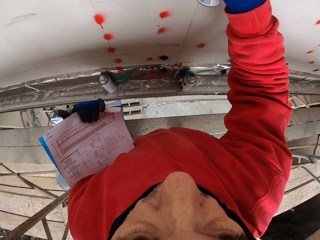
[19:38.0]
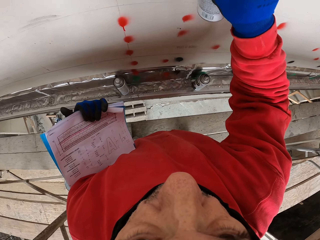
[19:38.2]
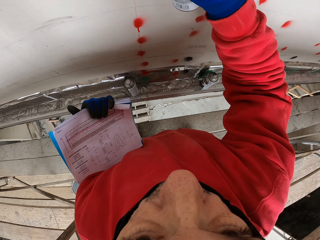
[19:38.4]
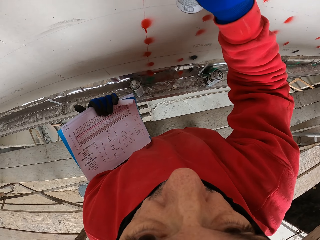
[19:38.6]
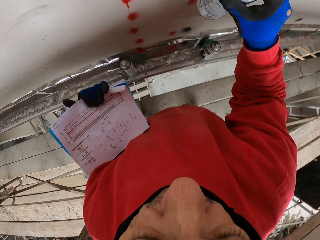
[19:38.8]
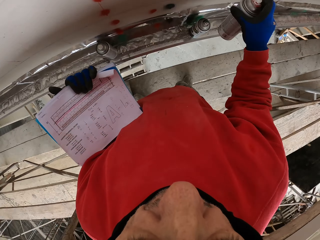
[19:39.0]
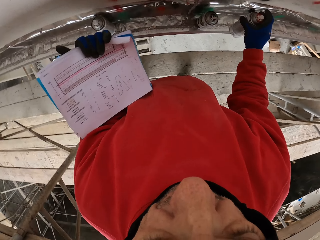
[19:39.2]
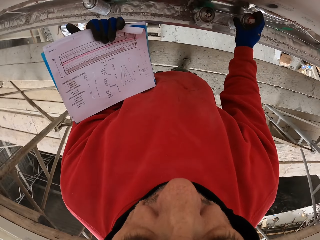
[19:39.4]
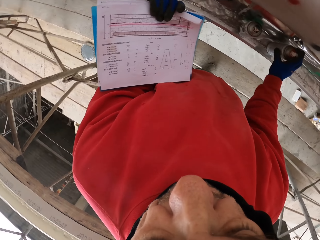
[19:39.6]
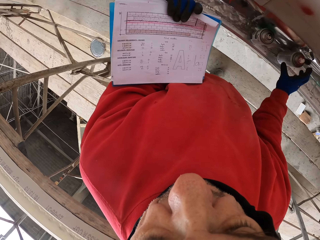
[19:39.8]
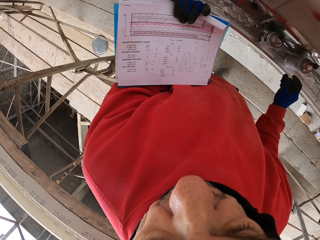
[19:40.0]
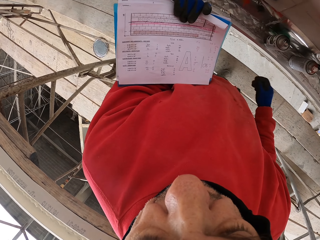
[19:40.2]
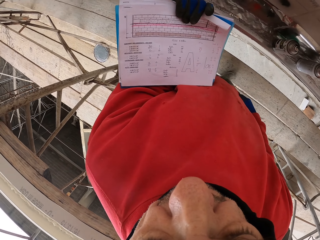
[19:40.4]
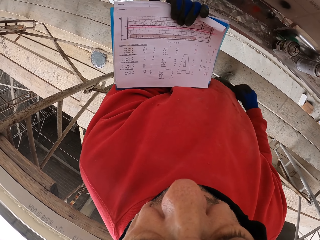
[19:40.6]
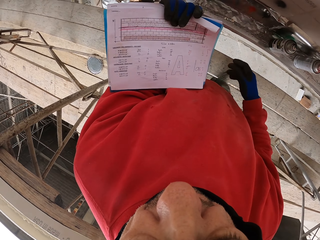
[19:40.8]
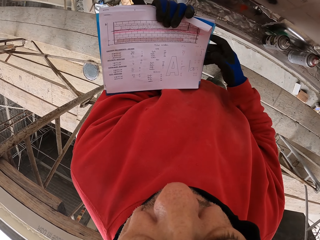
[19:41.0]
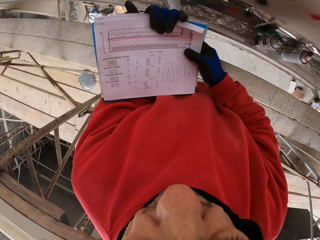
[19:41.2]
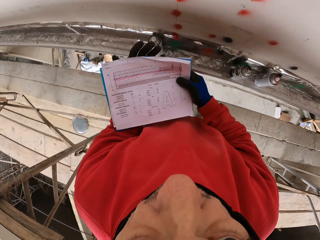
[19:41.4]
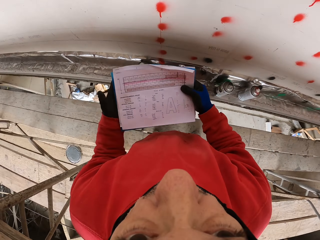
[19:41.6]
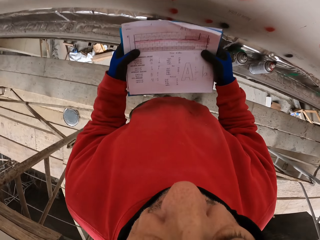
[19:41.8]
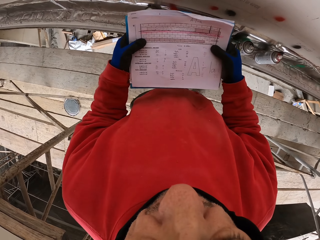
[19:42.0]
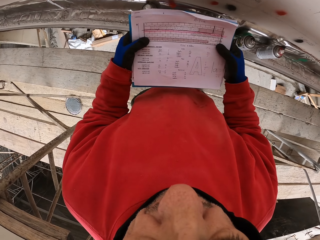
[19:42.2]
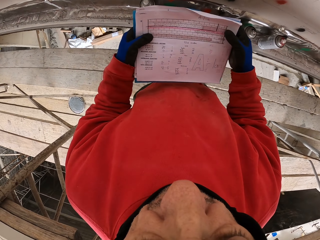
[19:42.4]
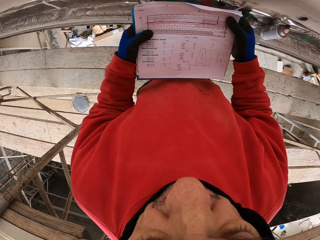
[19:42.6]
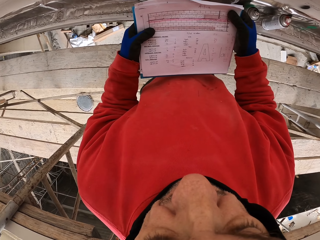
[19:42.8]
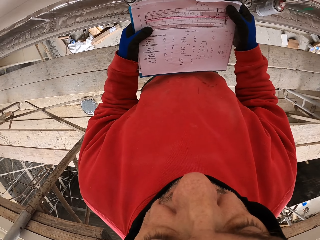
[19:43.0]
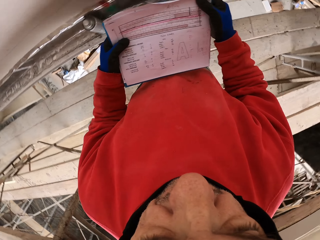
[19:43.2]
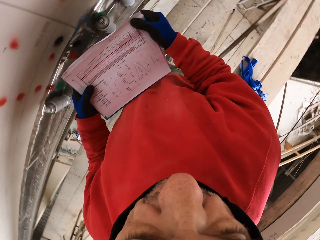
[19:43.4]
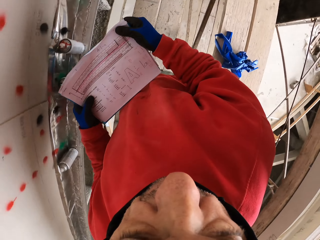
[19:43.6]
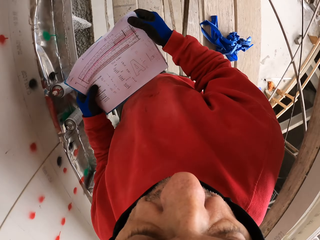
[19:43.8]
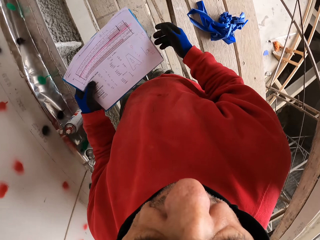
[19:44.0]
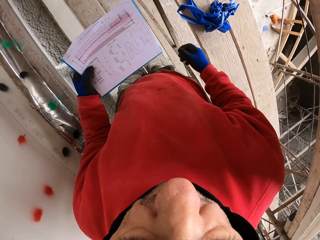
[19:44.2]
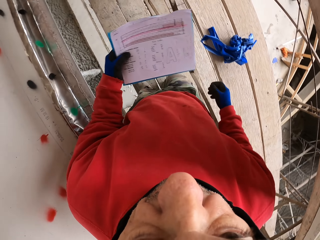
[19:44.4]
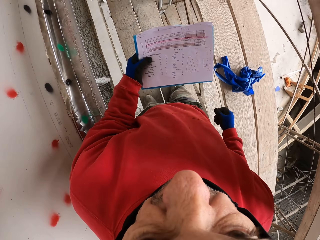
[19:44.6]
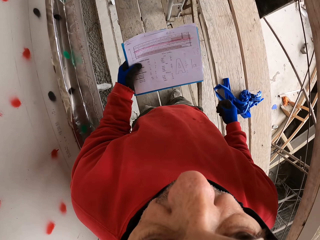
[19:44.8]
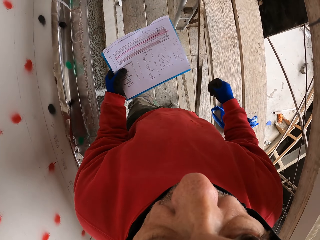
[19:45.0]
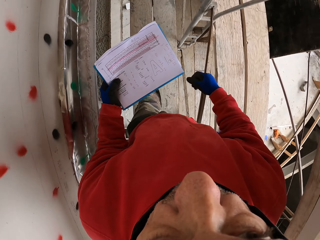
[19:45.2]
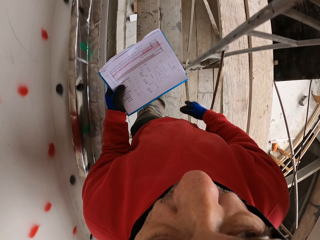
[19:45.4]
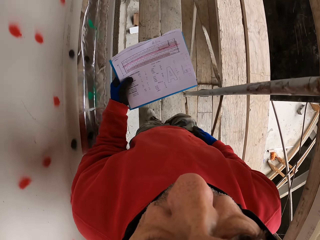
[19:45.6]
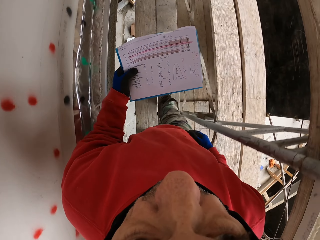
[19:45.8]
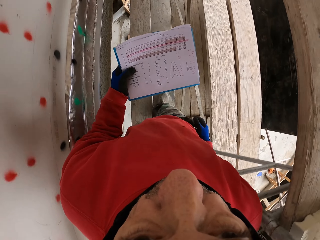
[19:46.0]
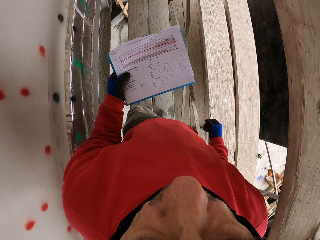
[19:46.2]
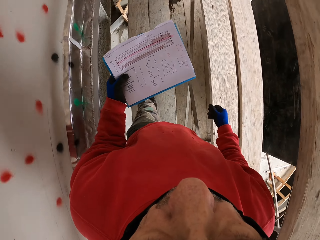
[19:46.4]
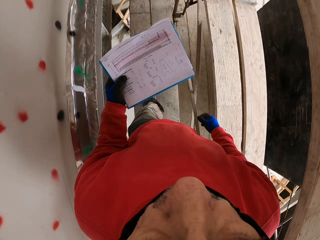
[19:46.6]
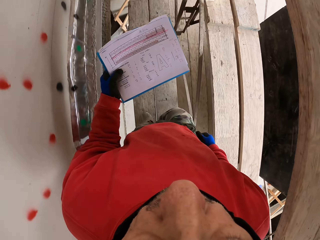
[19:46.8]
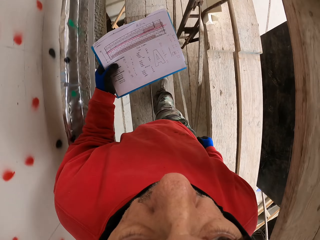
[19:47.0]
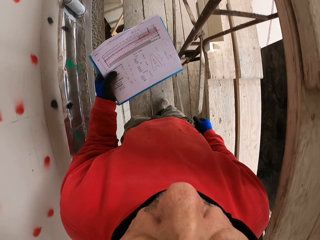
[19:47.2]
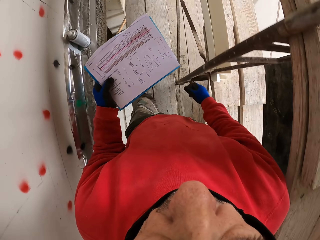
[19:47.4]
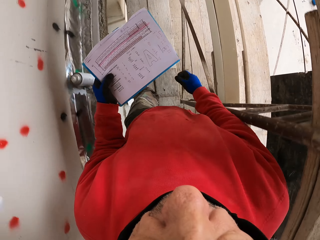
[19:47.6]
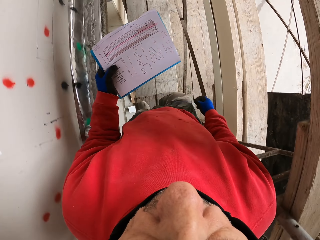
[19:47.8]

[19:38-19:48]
The camera wearer puts the spray can down. They look at the book. They look at the book again and hold the book. They walk around the corridor and look around.

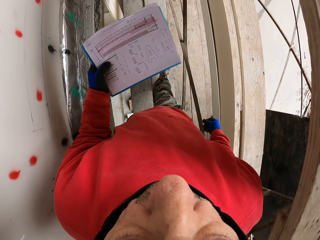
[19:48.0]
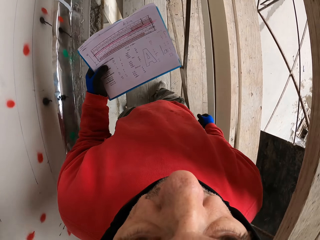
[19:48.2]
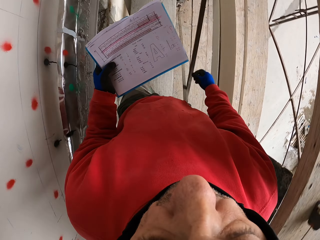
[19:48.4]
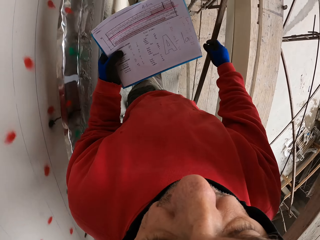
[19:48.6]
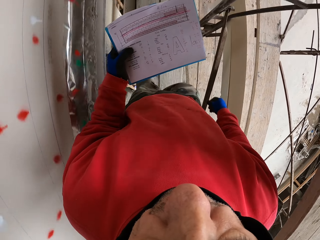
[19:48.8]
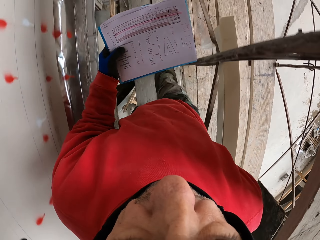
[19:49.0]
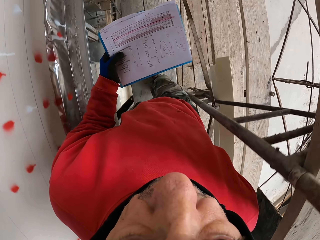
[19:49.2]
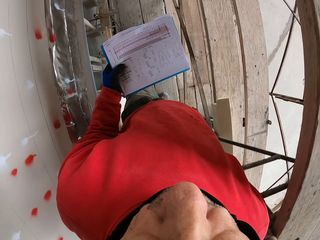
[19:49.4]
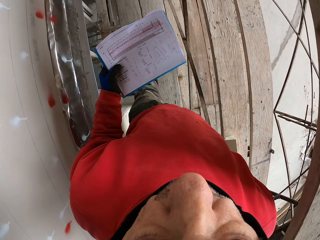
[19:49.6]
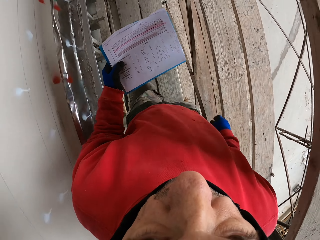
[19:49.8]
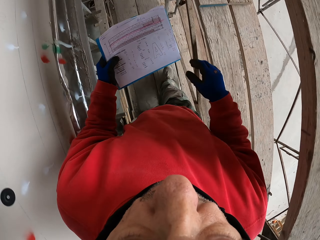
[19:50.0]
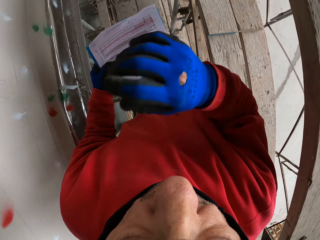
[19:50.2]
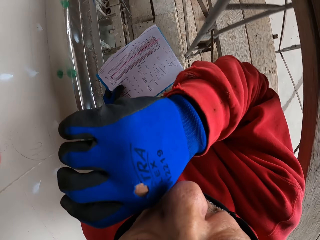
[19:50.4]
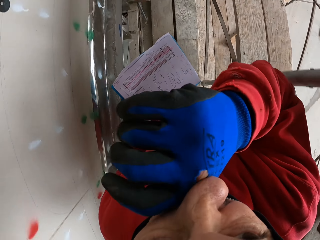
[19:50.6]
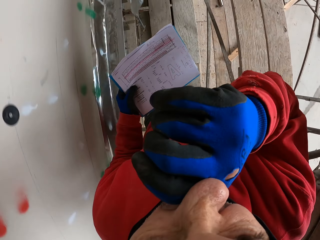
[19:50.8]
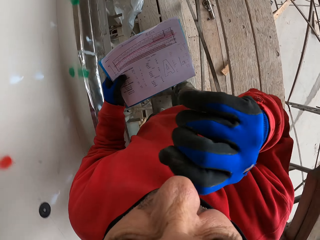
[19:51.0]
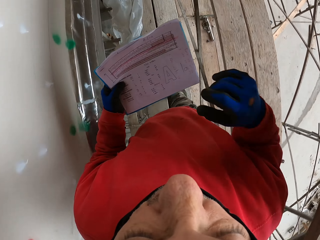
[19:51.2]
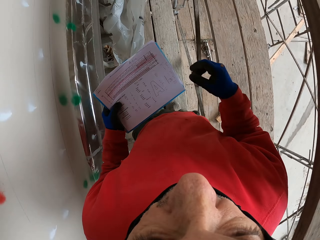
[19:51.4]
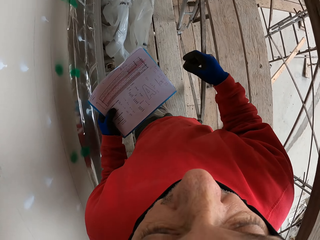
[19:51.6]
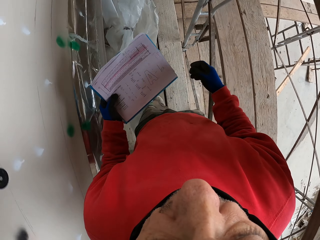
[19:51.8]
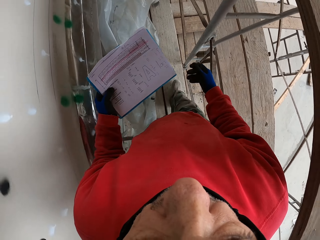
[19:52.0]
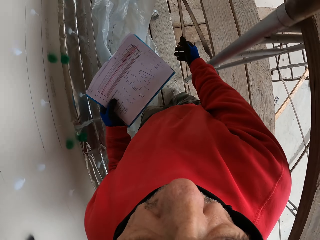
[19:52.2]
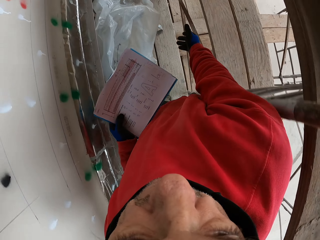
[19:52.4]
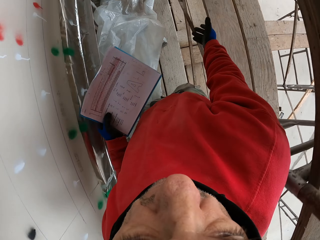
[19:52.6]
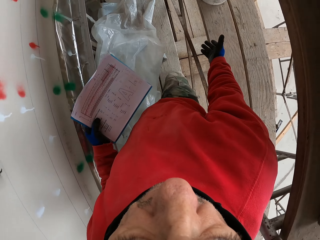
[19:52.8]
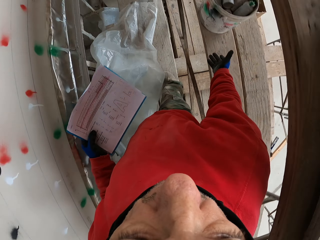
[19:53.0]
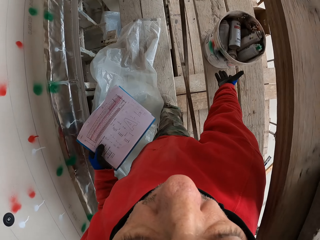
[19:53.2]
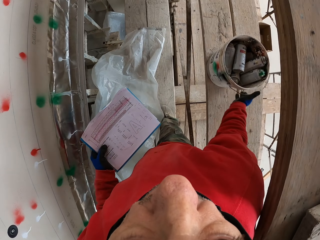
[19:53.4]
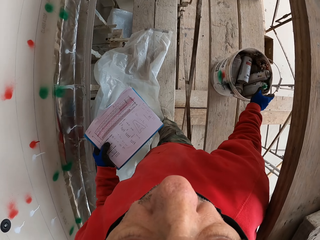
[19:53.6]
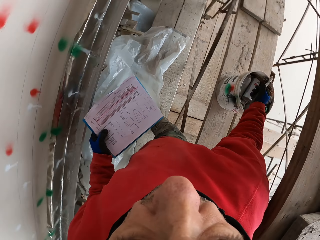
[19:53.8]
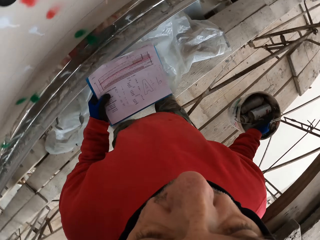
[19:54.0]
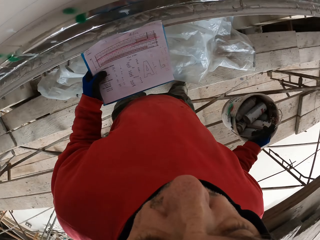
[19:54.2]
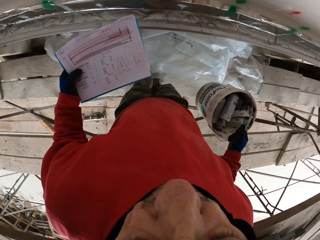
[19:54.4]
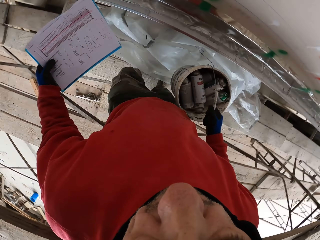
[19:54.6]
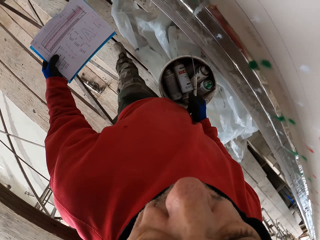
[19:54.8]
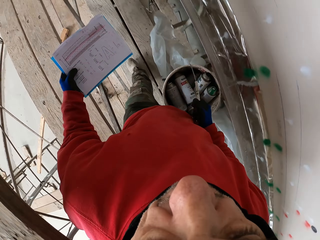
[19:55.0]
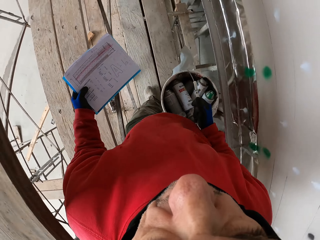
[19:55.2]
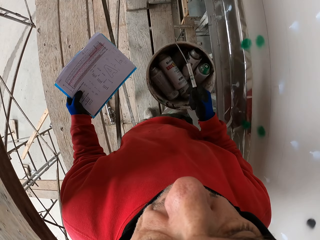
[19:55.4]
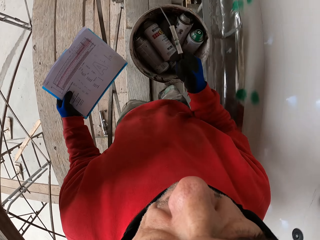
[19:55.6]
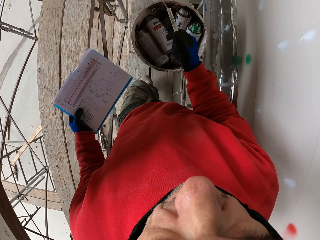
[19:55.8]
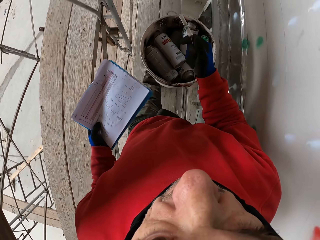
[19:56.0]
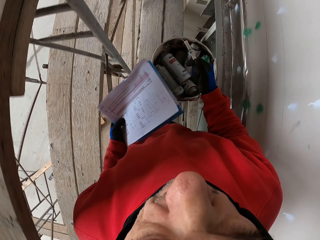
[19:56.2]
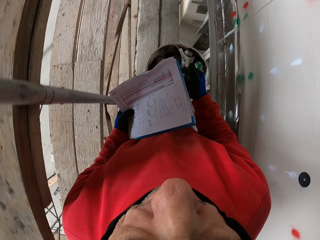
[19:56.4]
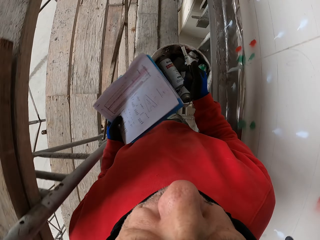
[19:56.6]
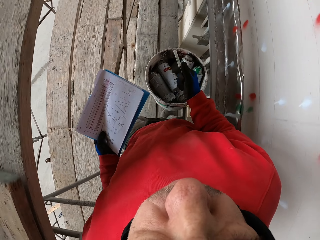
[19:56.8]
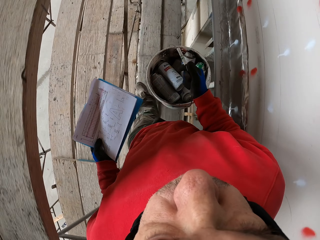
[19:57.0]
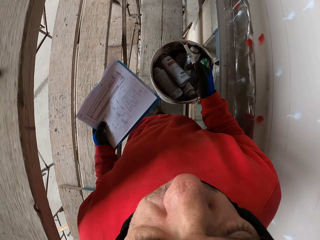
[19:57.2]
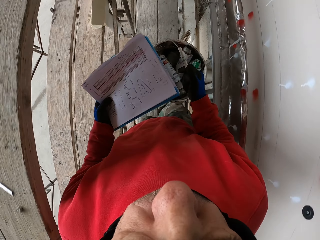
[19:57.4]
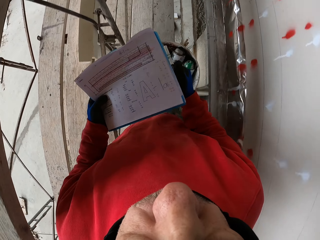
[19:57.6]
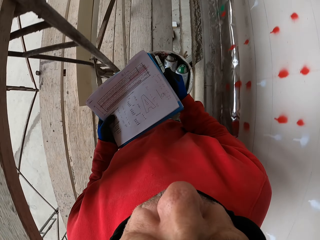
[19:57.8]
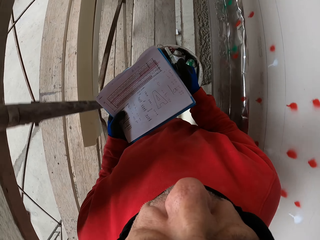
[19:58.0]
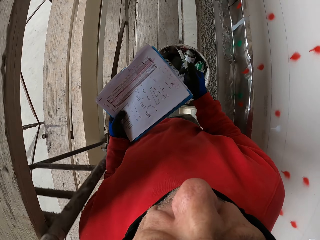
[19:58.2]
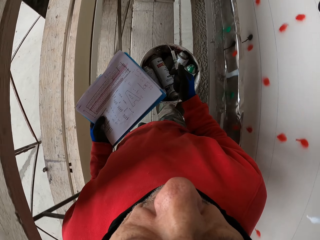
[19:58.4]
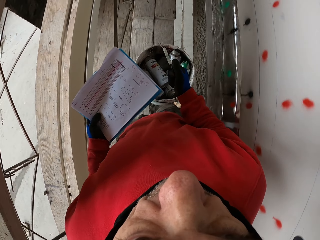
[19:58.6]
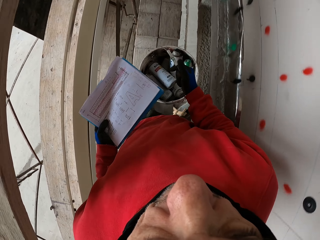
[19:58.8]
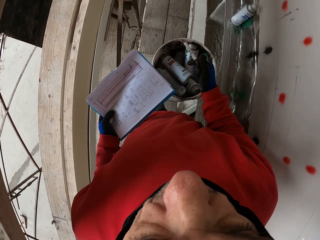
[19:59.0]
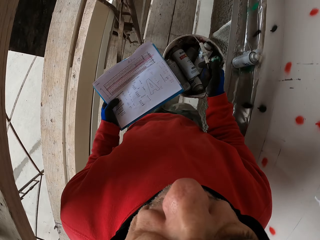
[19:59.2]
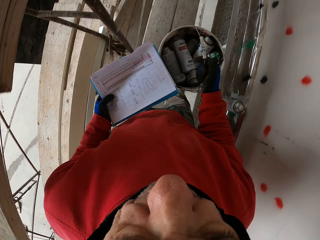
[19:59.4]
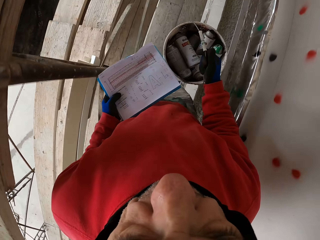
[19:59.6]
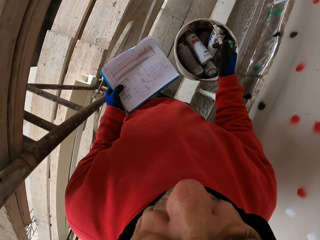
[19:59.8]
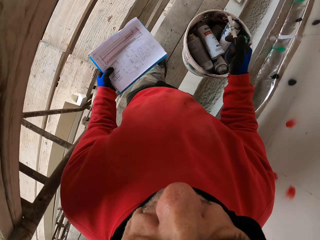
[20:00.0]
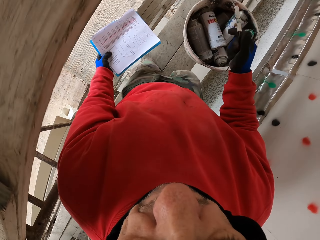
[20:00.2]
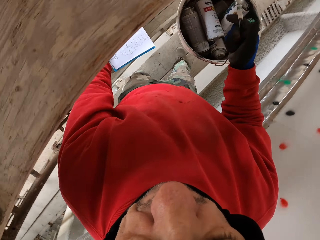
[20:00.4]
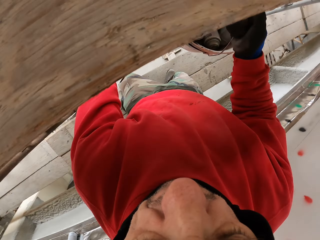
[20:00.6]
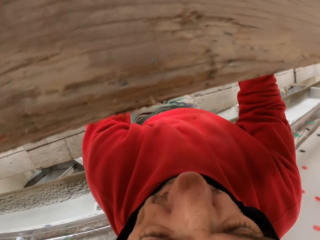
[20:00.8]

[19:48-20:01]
The camera wearer touches the nose. They walk and wipe the nose. They carry the bucket. They walk with the bucket and look around.
